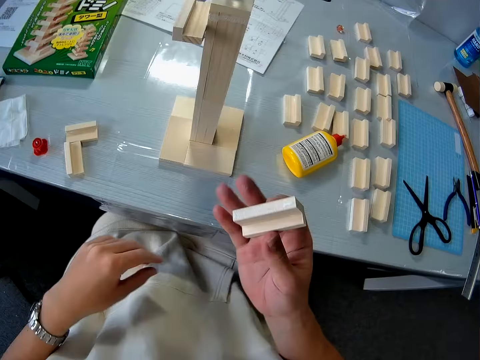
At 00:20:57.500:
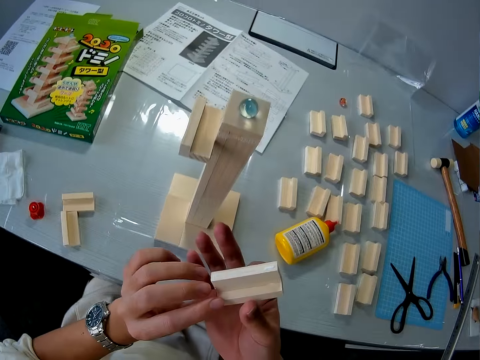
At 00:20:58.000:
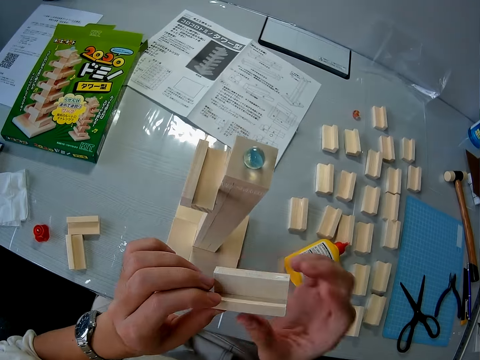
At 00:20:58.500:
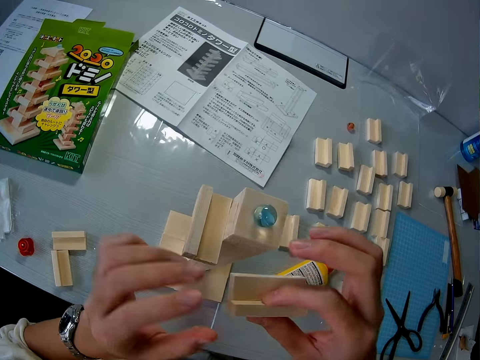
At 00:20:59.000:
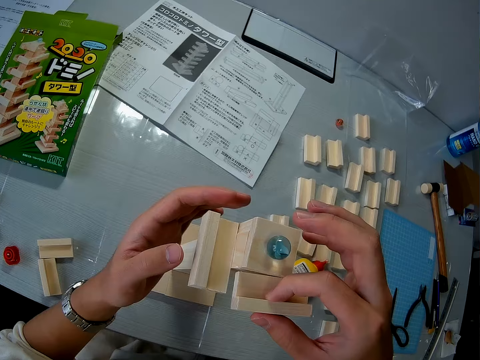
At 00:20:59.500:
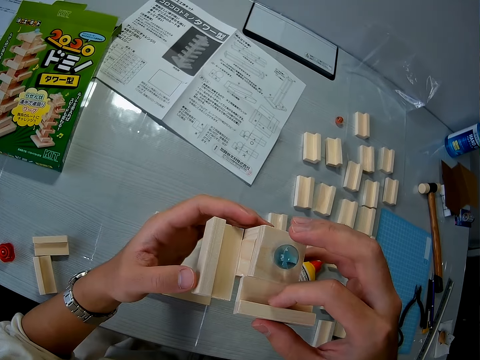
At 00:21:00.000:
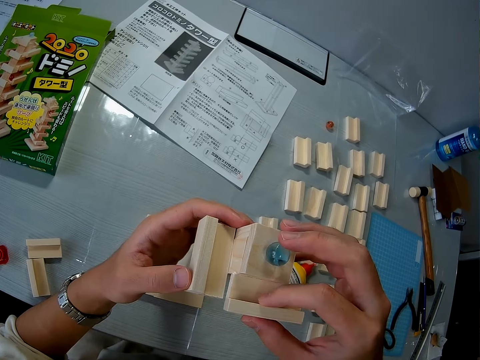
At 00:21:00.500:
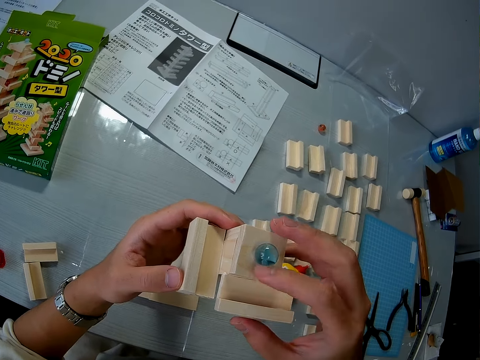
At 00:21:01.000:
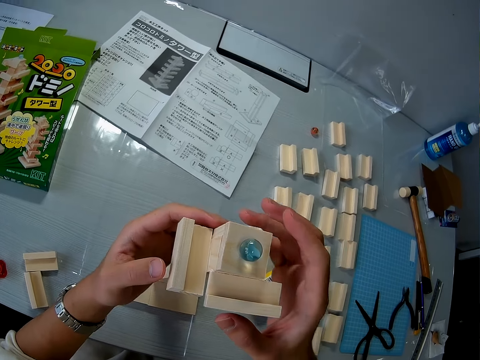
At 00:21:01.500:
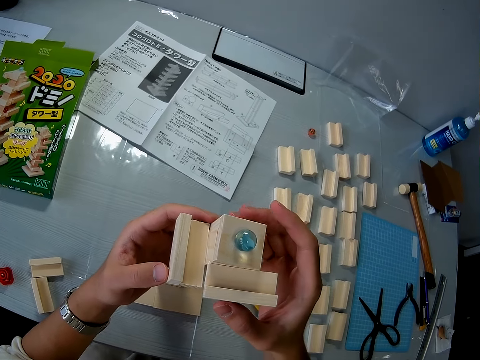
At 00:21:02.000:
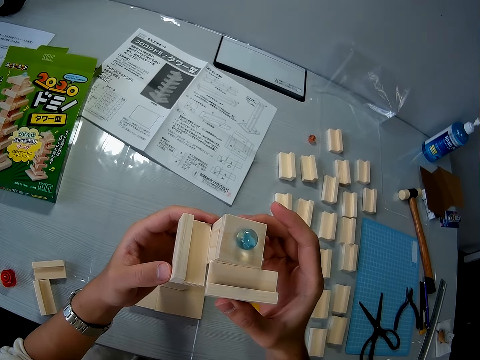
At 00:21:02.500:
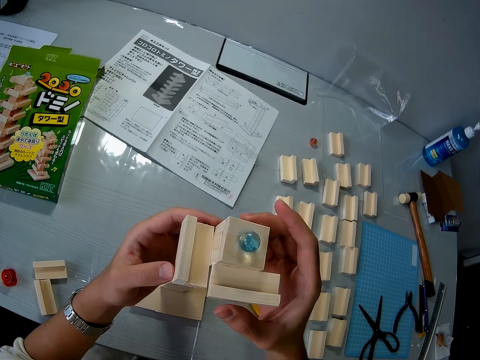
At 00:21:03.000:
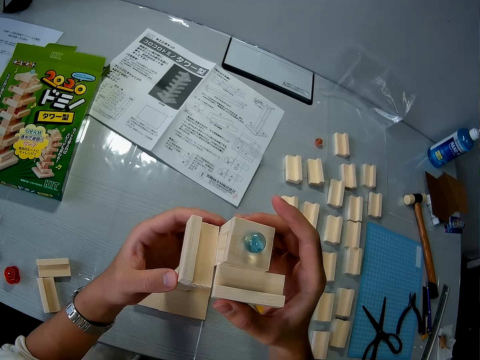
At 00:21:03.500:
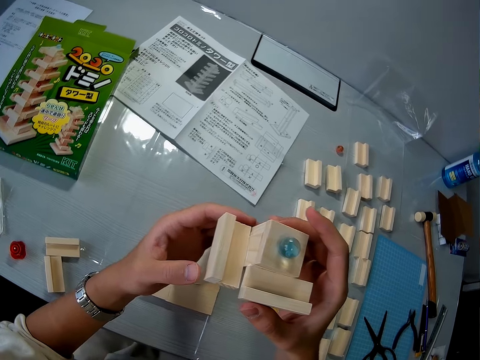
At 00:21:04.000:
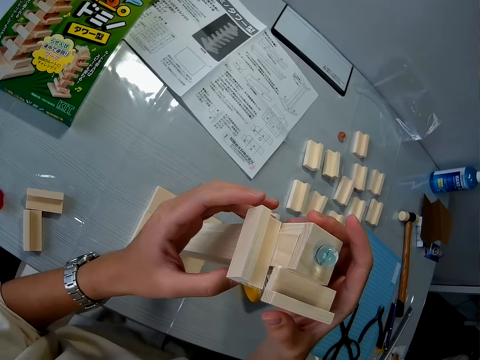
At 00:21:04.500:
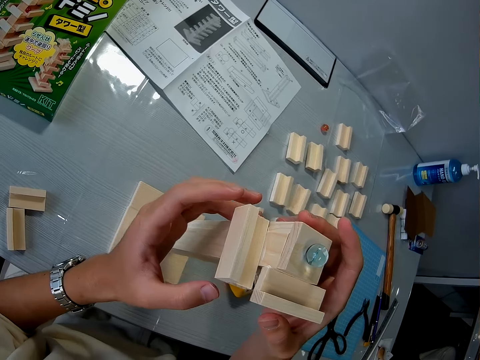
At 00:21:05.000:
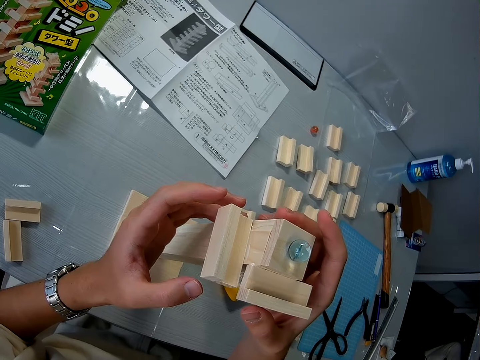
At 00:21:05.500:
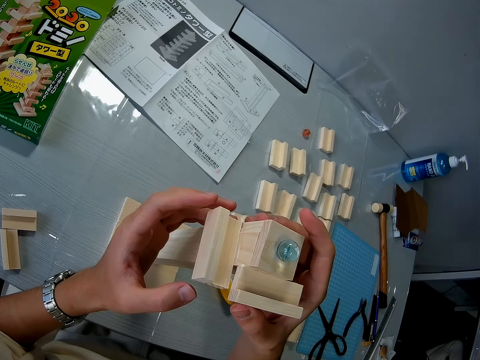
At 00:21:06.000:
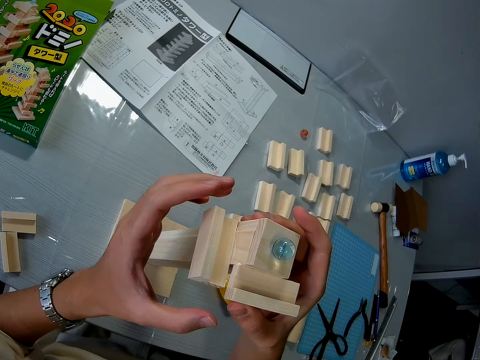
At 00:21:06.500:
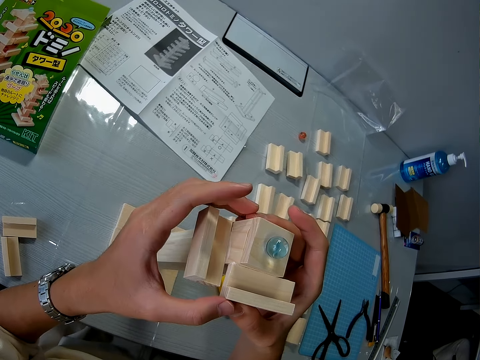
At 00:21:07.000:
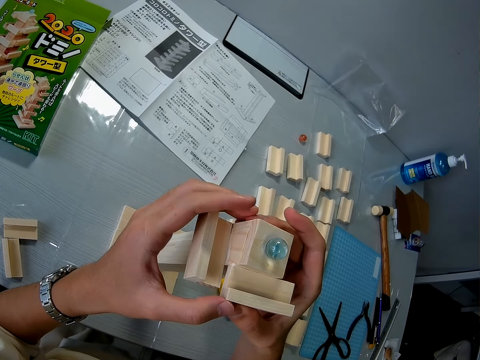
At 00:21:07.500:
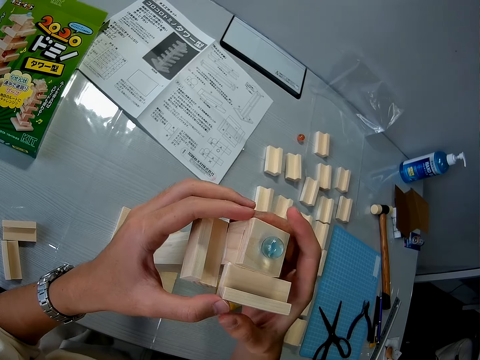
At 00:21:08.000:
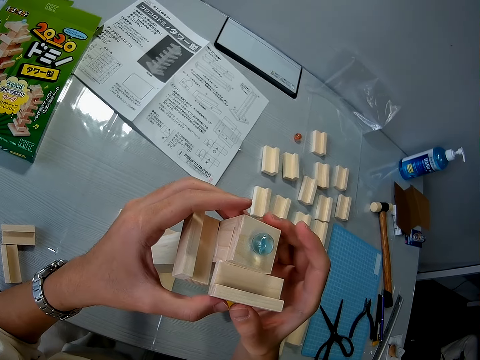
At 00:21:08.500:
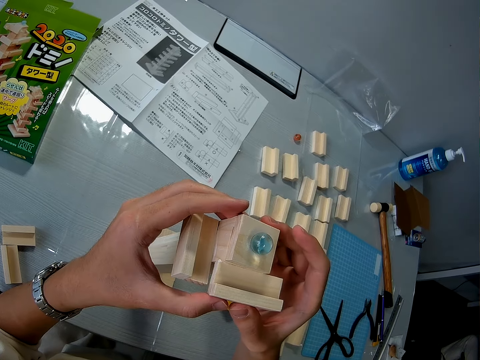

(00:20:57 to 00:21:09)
The camera wearer holds the small wood with both hands. They remove the left hand from the small wood. They glue the small wood to the tall wood on the table. They press the small wood to the tall wood on the table.

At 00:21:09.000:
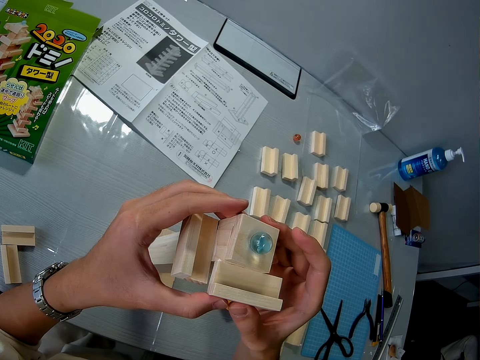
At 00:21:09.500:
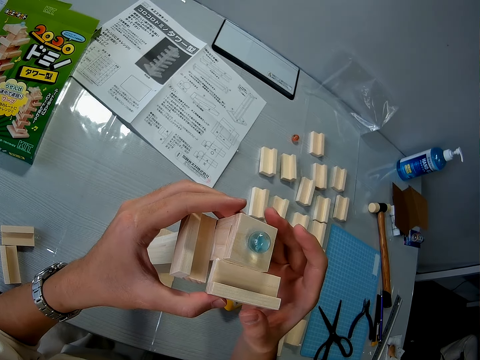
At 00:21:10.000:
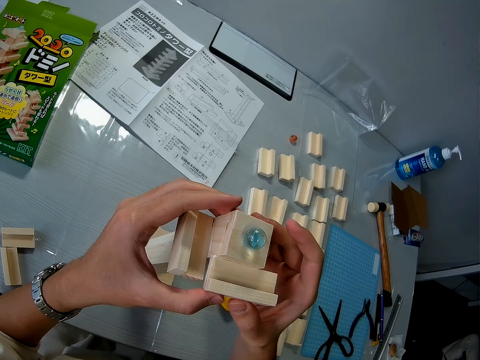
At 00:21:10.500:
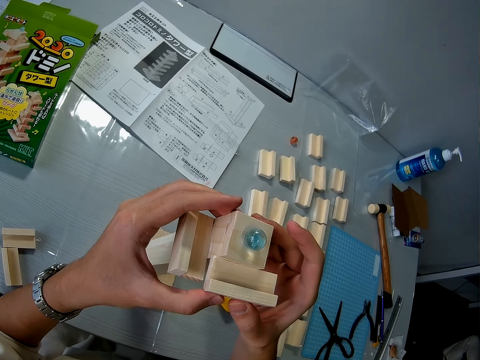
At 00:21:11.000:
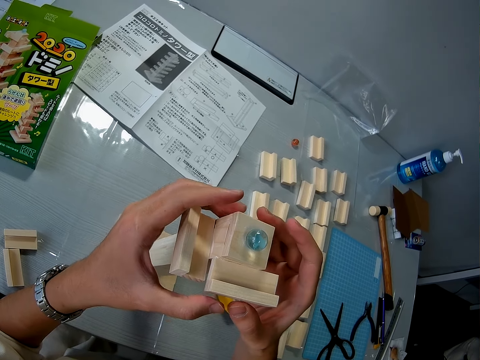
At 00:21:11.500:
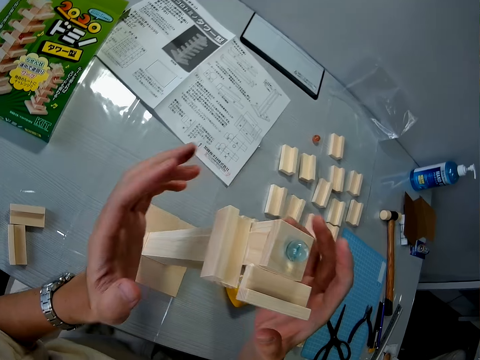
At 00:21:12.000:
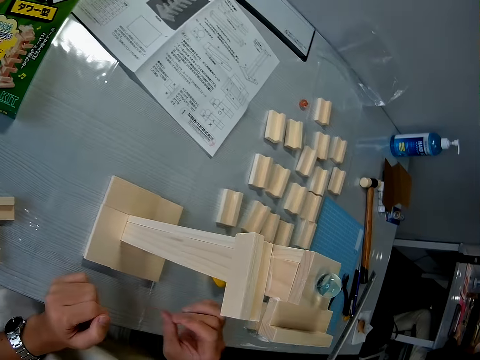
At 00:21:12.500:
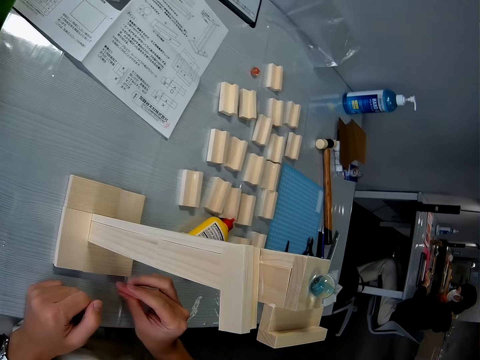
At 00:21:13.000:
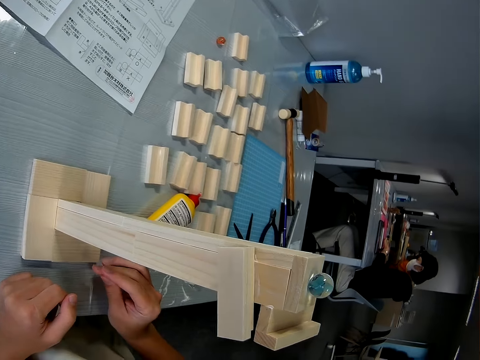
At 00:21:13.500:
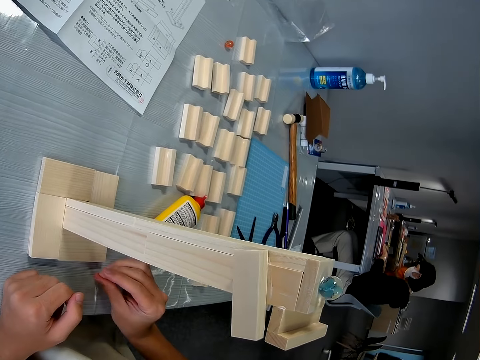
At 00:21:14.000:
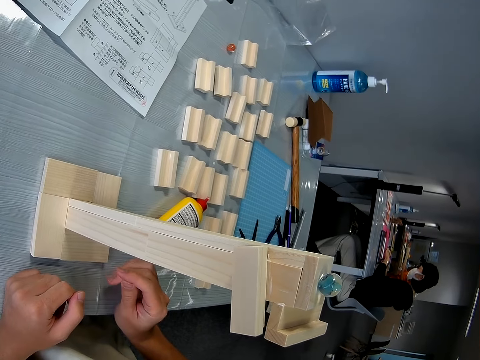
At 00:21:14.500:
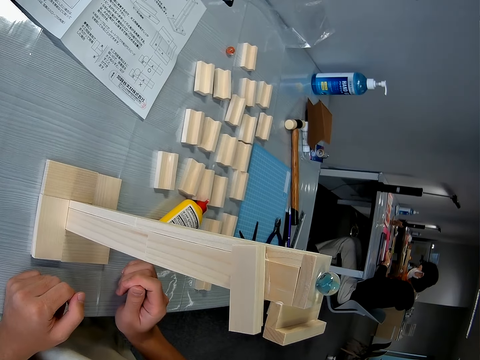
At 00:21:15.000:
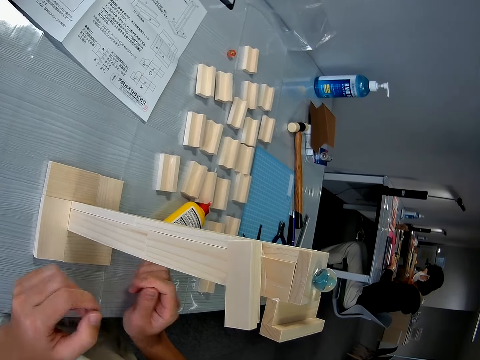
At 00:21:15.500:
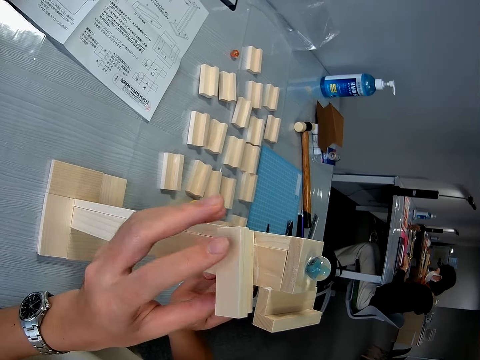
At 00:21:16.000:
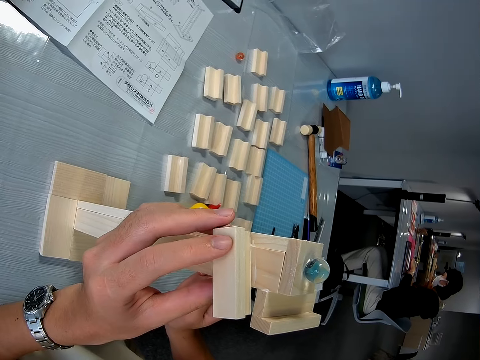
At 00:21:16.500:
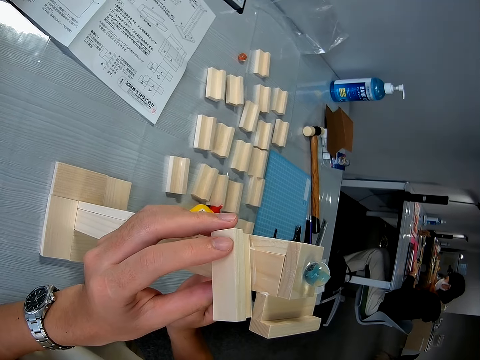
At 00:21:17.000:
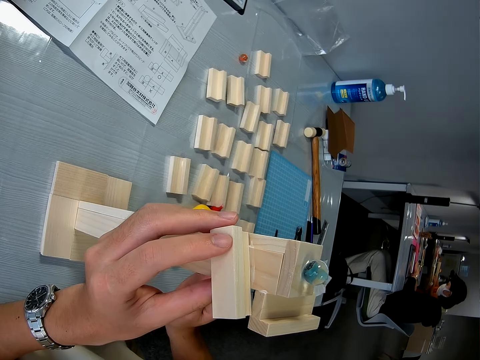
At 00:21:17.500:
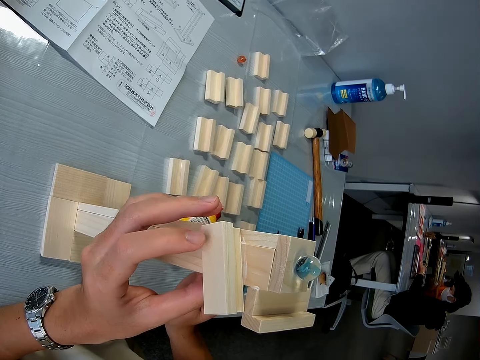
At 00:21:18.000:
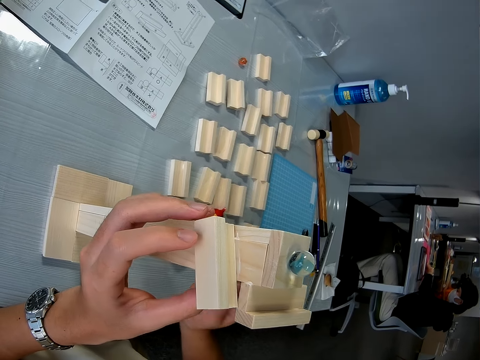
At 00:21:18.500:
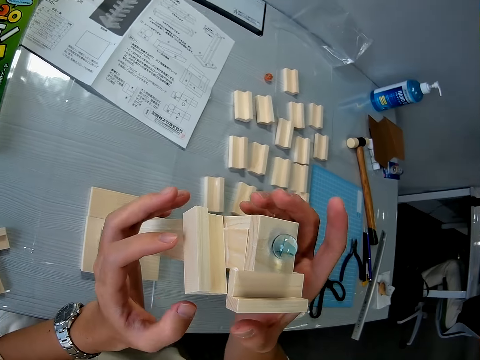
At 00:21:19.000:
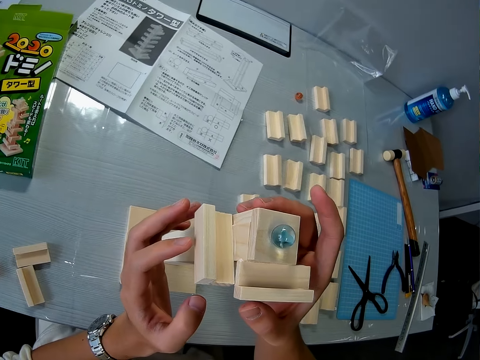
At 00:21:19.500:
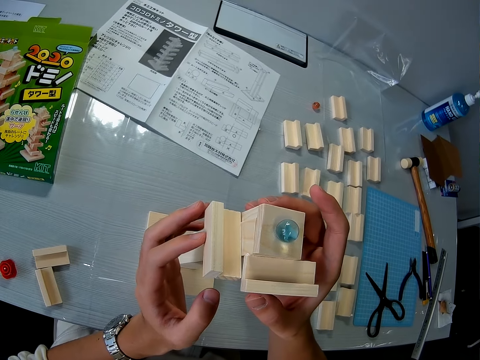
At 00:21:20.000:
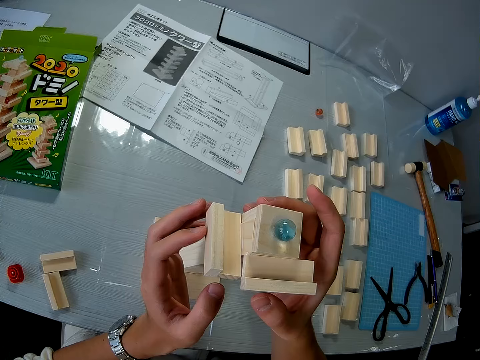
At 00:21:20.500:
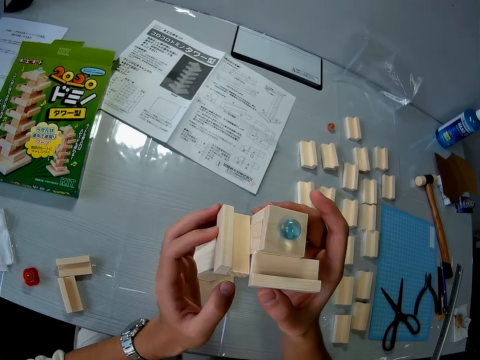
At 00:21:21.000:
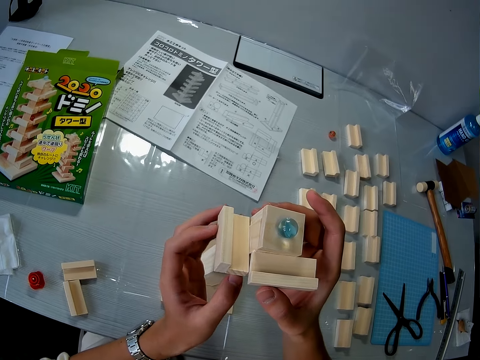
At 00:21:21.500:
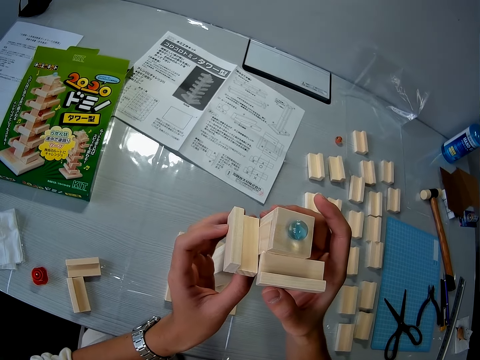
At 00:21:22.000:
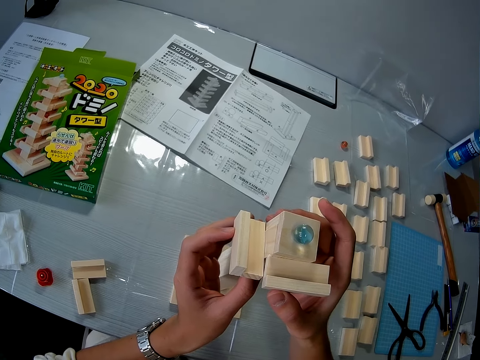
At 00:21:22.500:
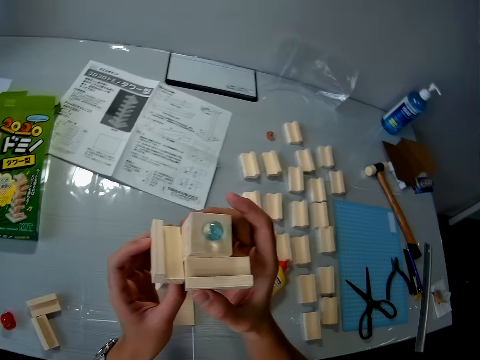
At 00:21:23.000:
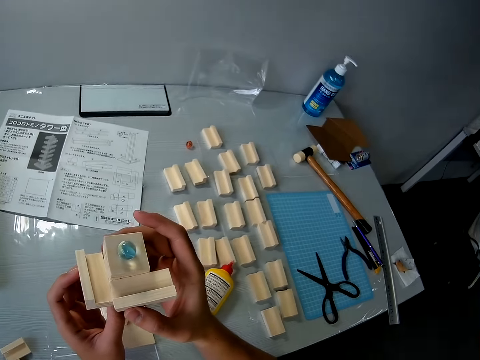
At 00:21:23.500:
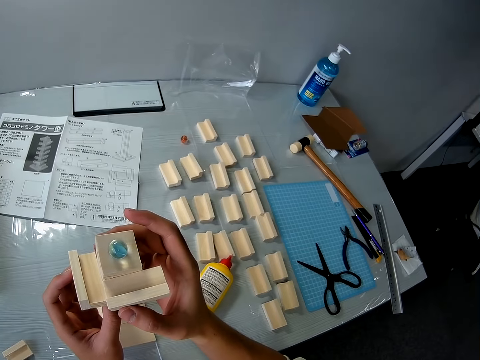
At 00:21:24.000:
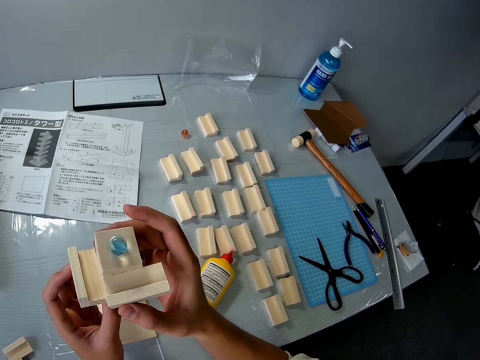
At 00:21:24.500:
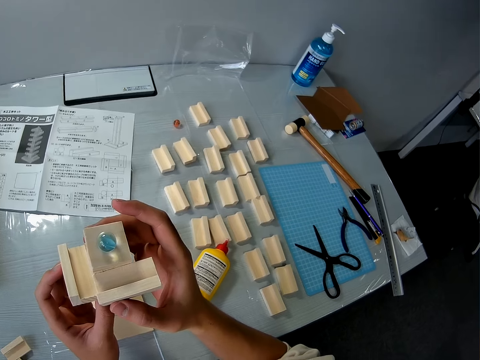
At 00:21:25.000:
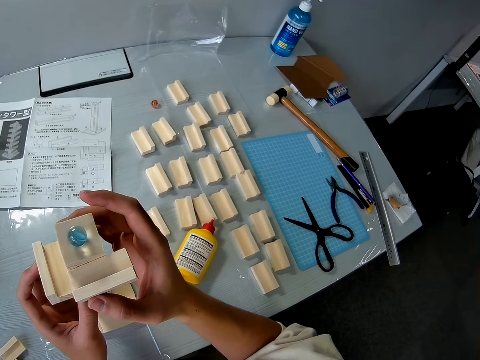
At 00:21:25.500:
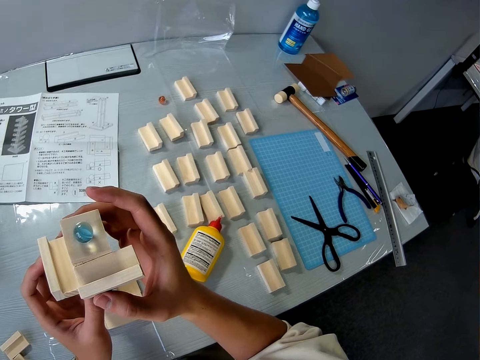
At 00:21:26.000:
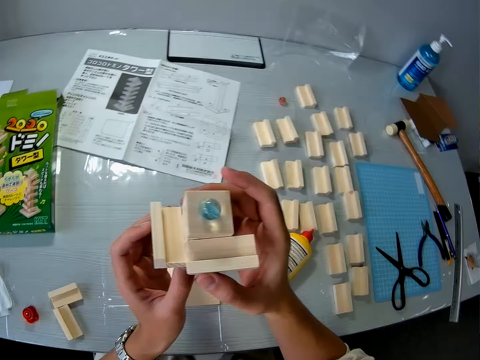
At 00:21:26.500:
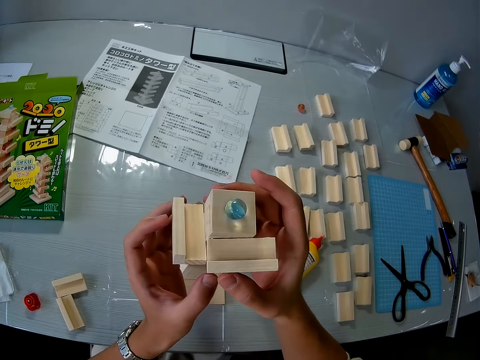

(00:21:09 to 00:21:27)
The camera wearer removes both hands from the wood. He puts his hands on the table. He adjusts the other small wood. He presses the small wood to the tall wood on the table.
